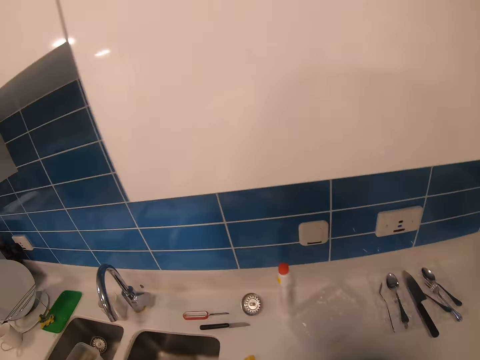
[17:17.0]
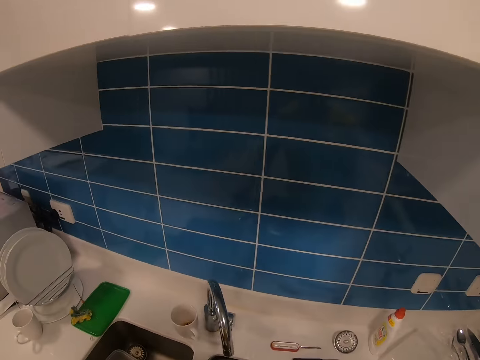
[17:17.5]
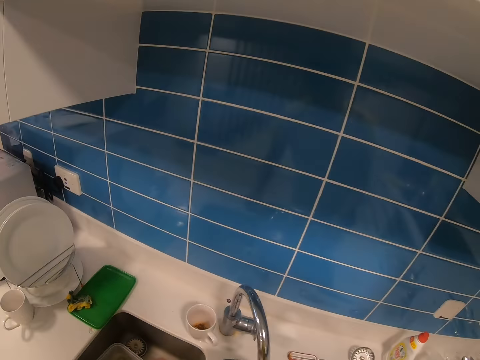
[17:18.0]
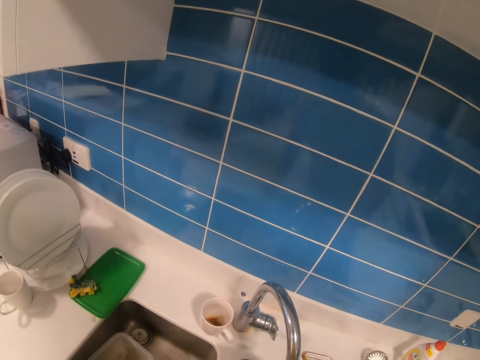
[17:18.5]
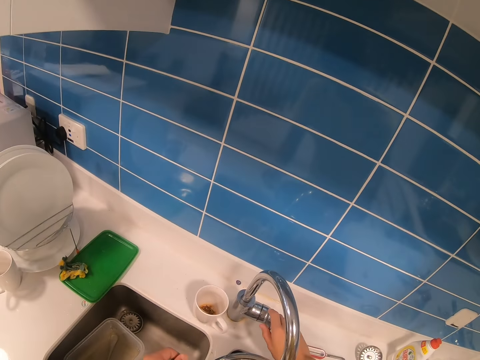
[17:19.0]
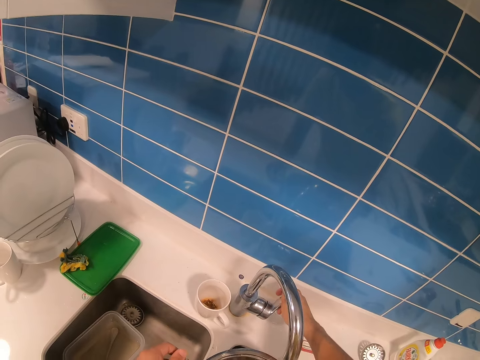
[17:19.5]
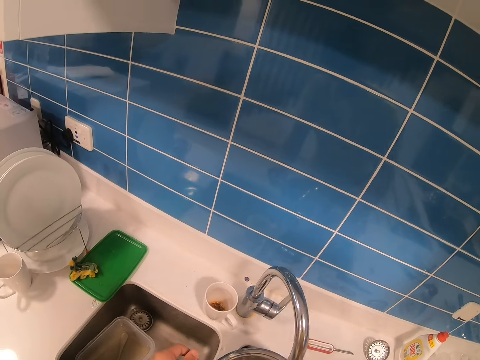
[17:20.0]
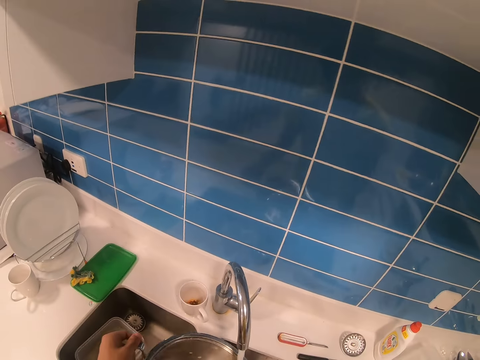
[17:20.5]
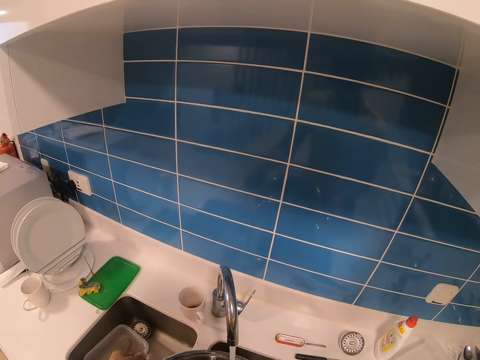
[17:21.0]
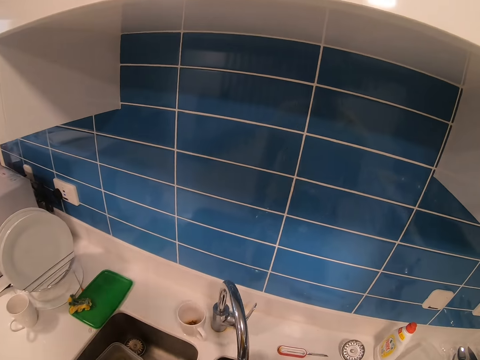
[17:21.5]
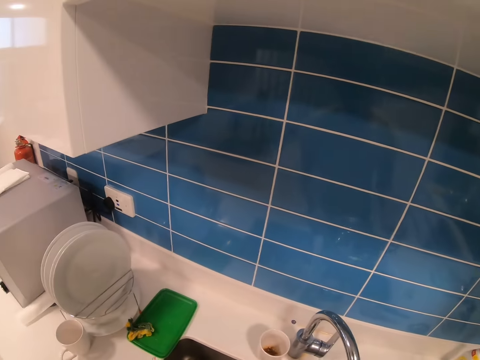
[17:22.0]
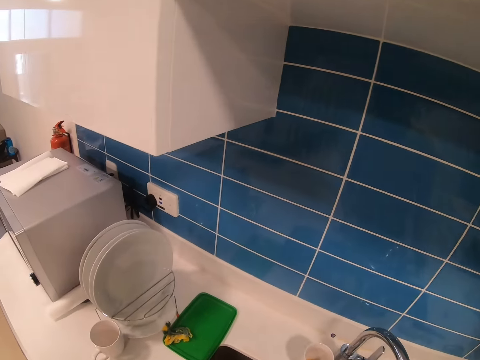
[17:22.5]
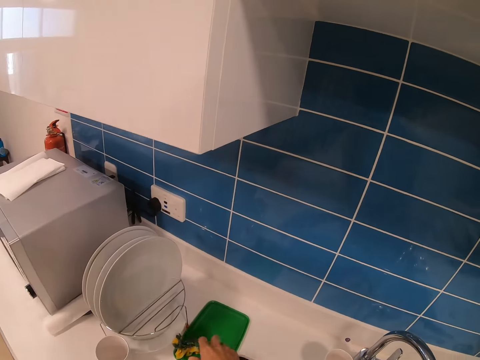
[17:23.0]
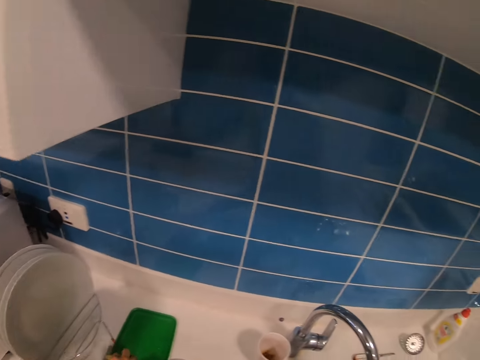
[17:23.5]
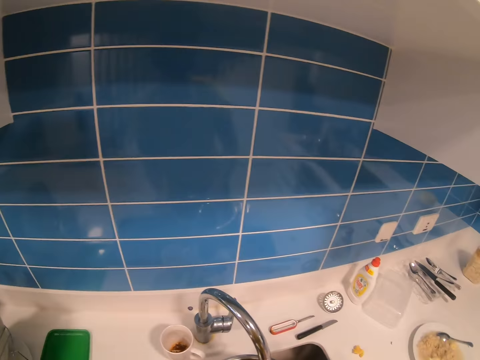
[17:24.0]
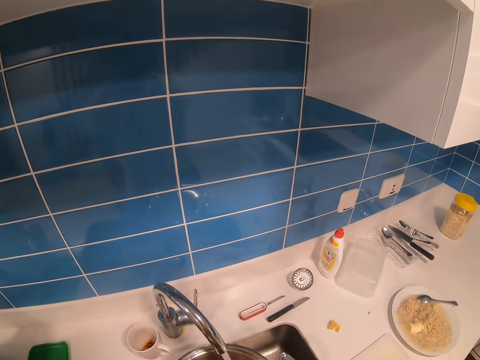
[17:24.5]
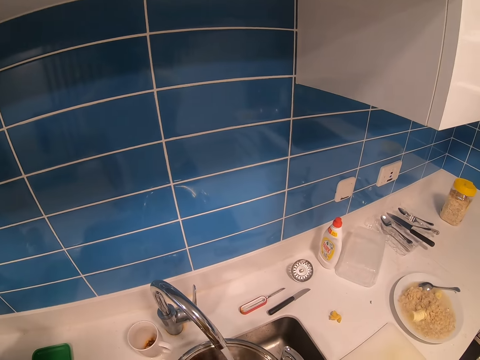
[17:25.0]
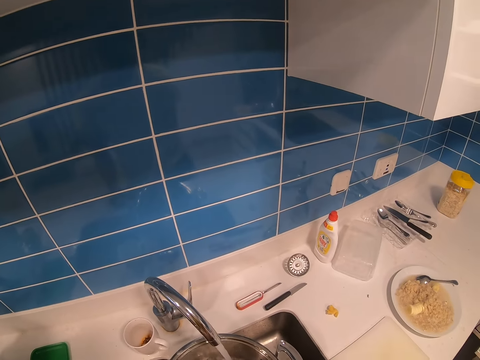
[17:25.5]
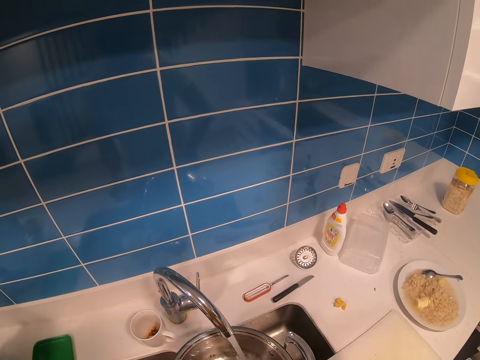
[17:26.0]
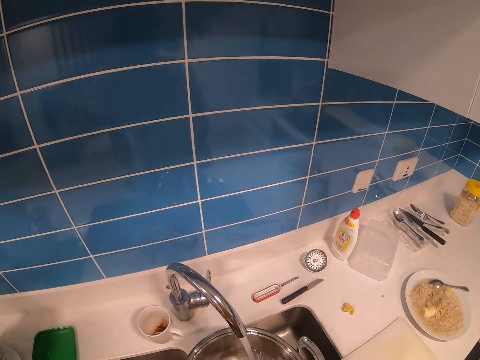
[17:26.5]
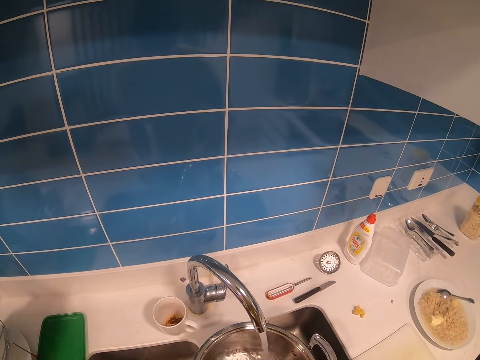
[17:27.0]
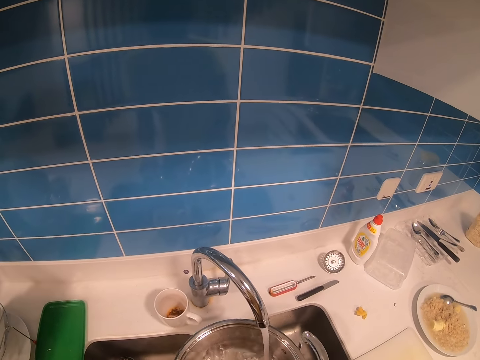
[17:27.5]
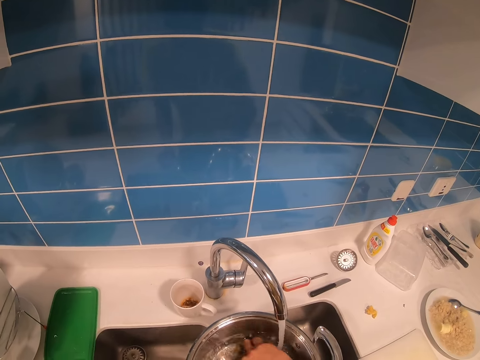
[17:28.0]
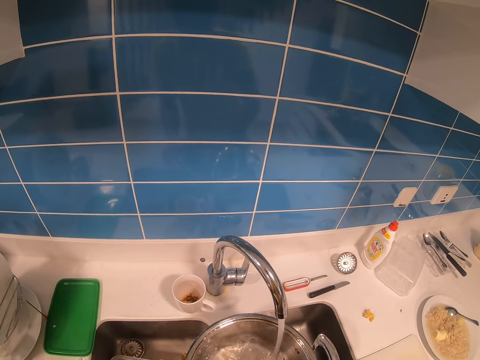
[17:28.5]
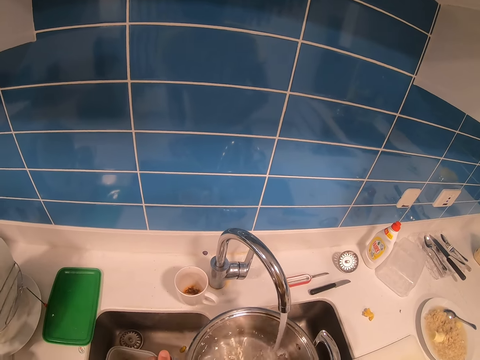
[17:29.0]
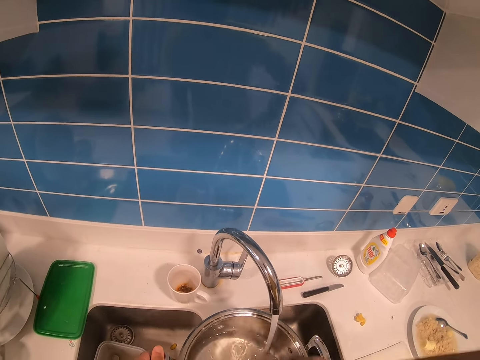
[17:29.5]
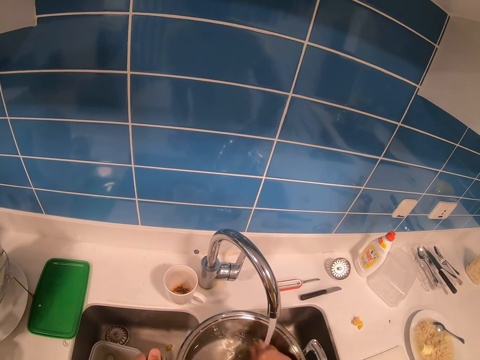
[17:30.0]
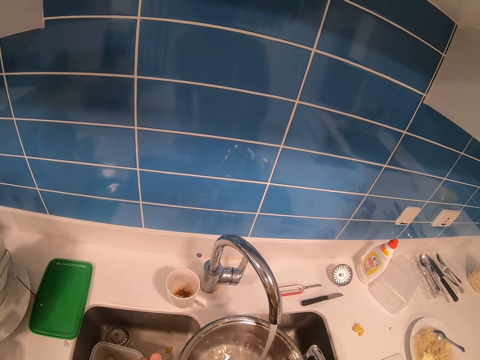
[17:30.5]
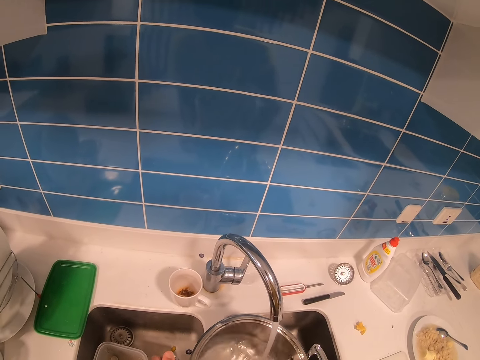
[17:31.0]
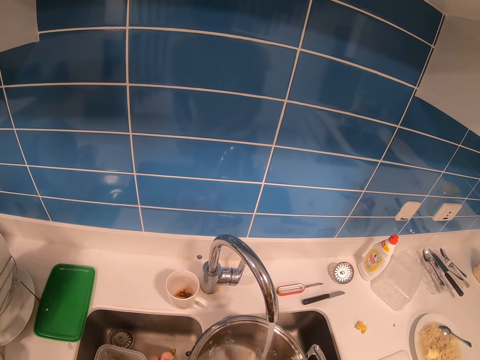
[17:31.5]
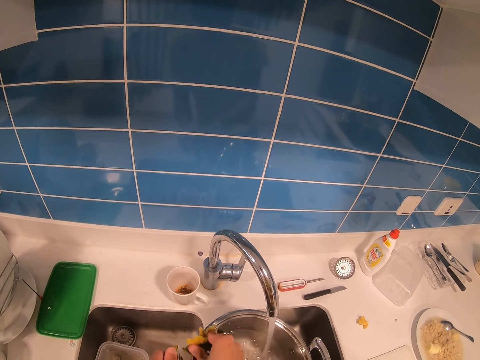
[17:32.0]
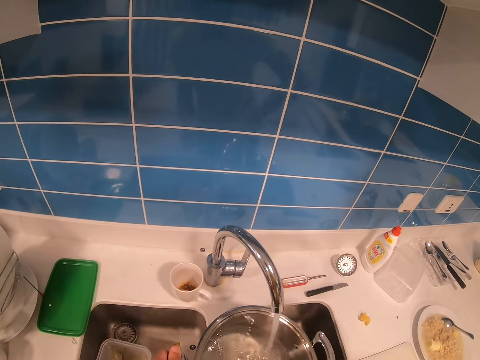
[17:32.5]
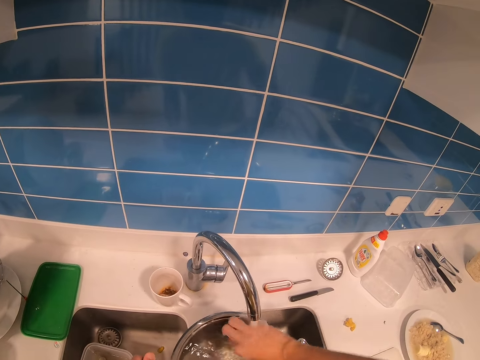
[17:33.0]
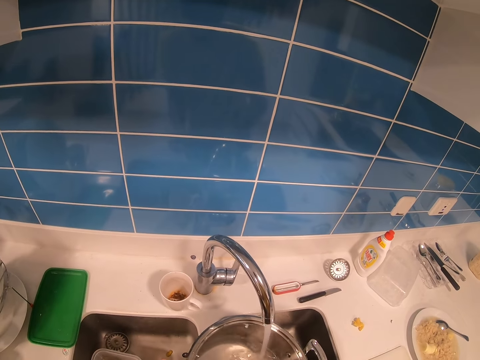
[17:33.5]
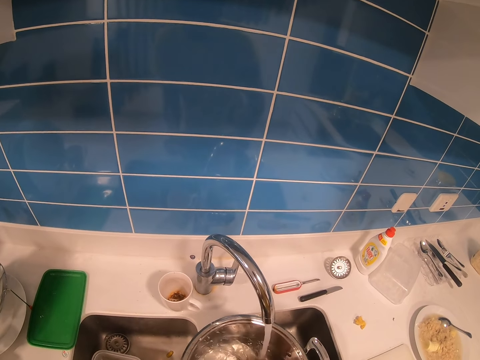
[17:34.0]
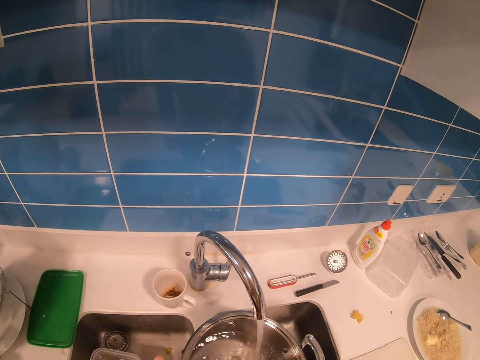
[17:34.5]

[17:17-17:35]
The camera wearer opens the water tap. They take the pot, look around, wash the cooking pot, pour water in the pot, and clean the pot.

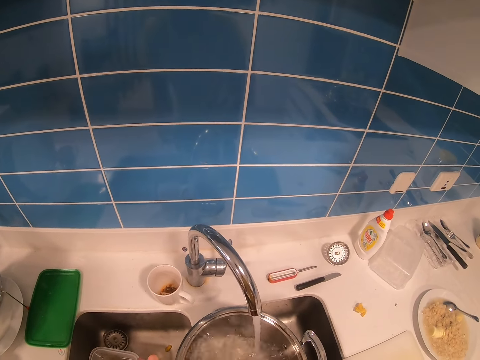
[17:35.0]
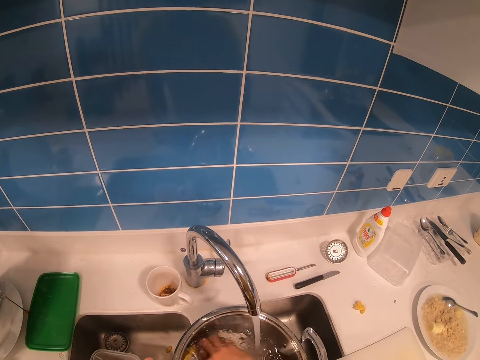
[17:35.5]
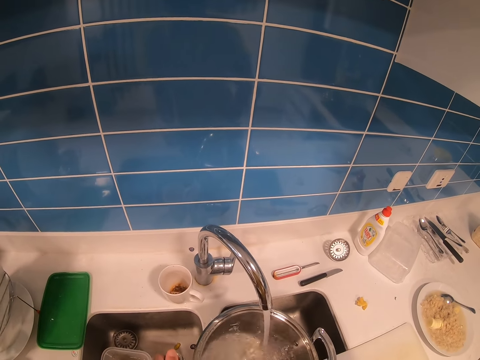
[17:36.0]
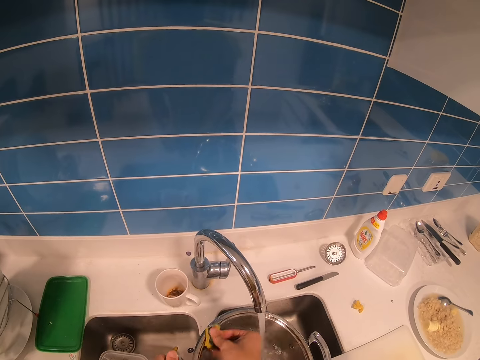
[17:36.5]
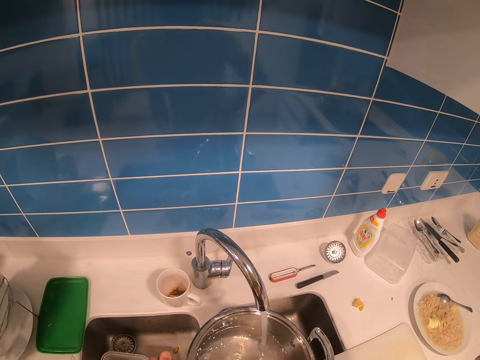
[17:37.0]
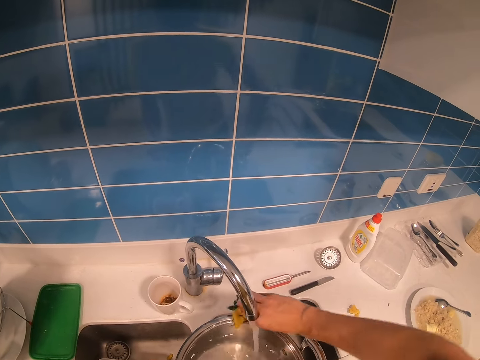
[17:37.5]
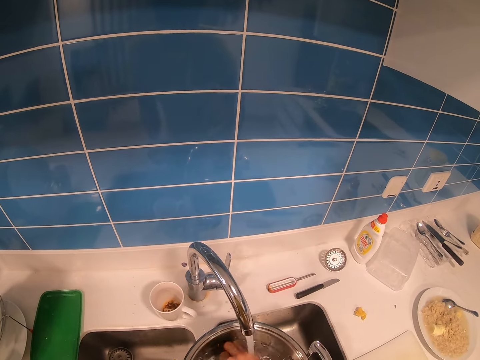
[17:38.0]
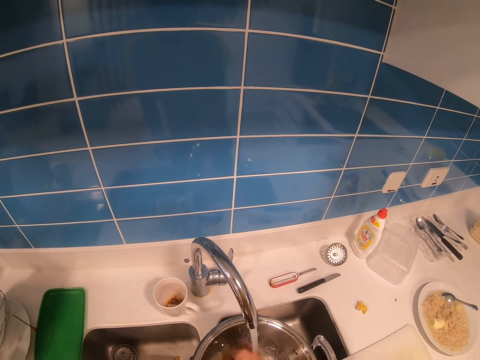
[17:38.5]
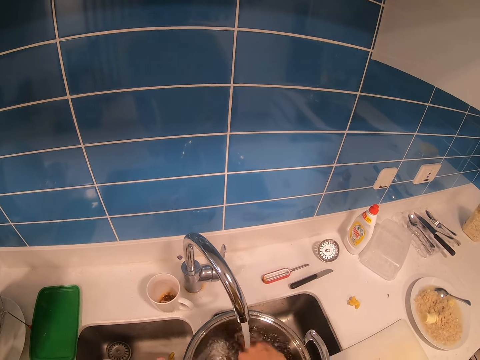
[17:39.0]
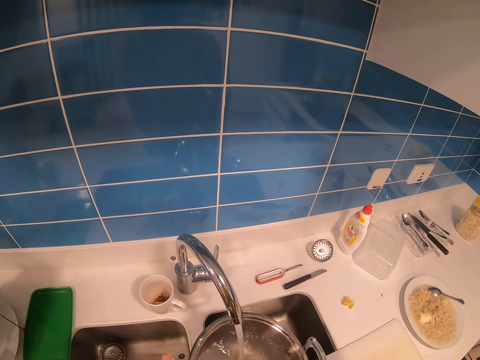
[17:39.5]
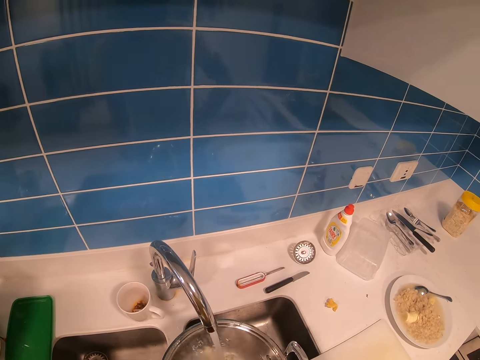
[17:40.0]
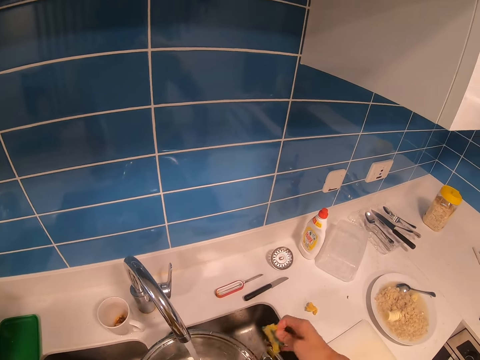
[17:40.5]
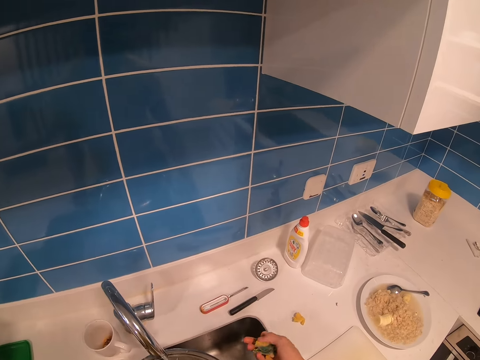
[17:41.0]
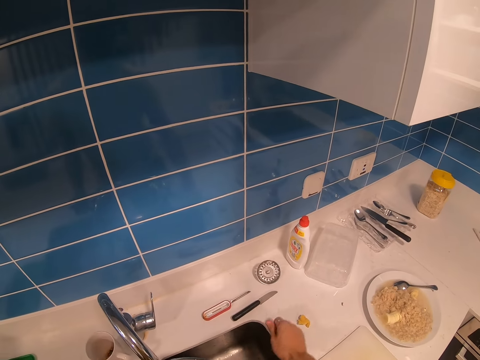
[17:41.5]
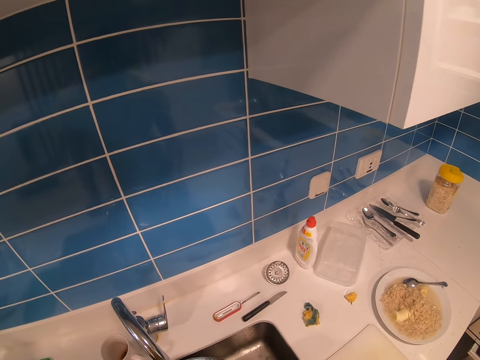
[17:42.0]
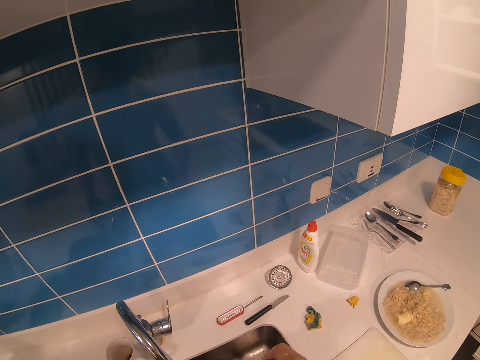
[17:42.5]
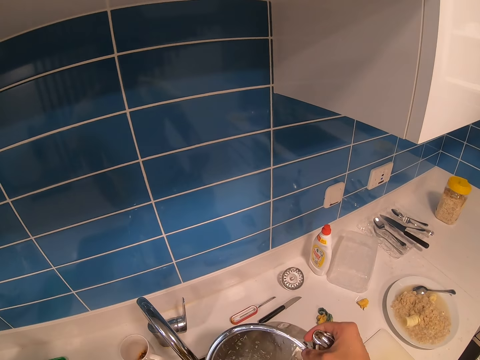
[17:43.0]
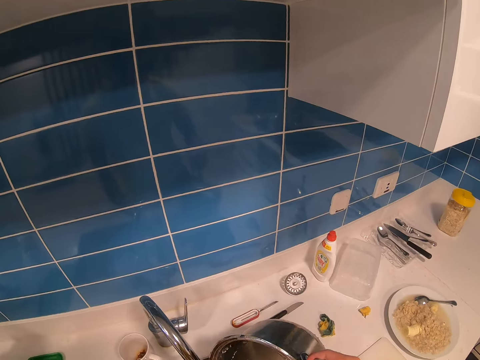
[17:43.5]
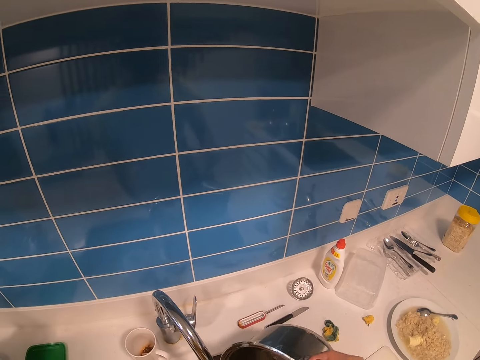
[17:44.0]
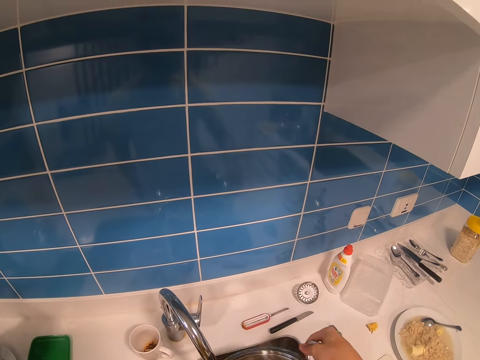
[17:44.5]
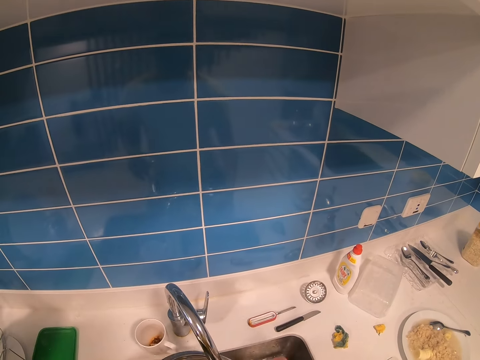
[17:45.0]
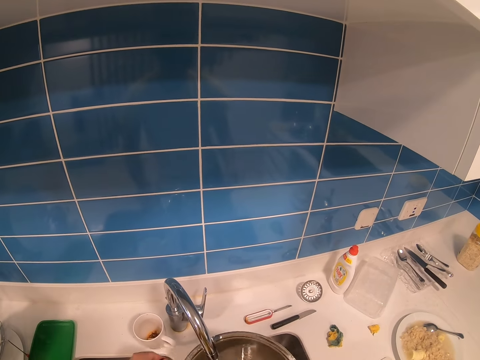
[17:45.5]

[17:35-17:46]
The camera wearer drops the washing sponge. They spill water from the cooking pot.
